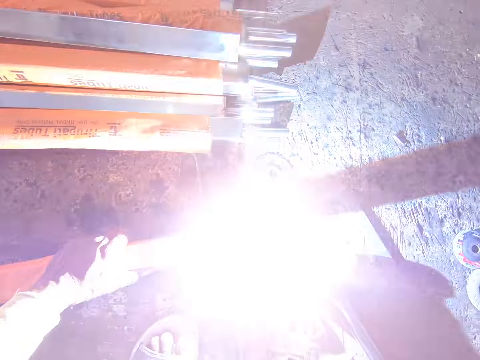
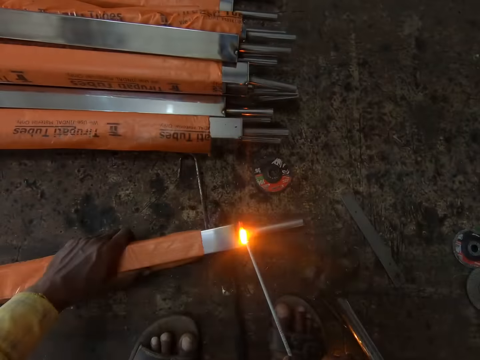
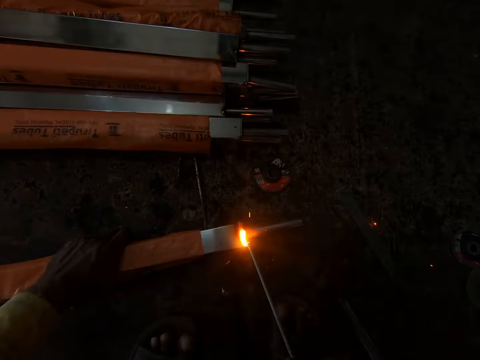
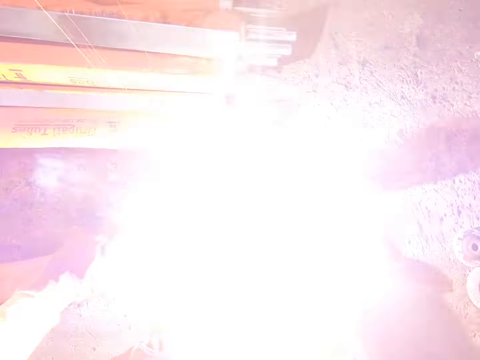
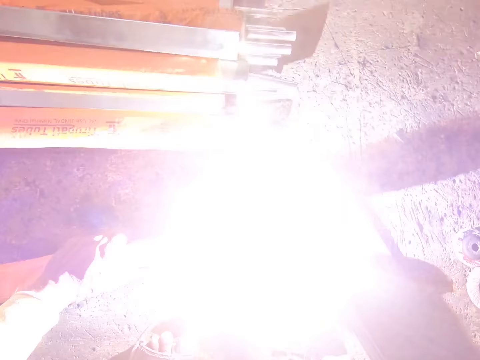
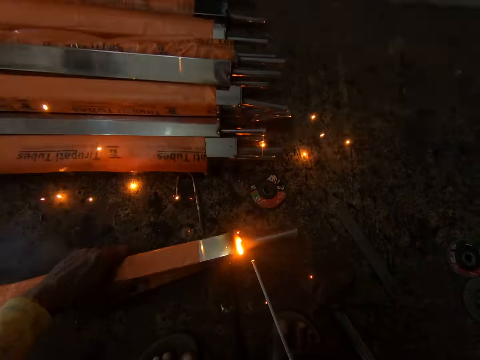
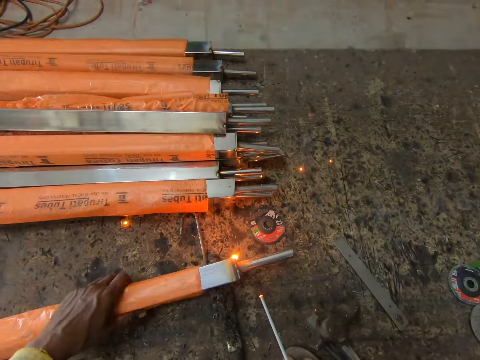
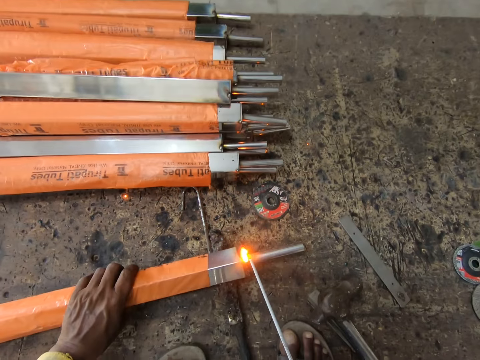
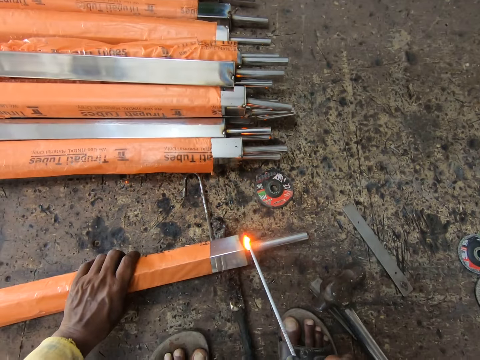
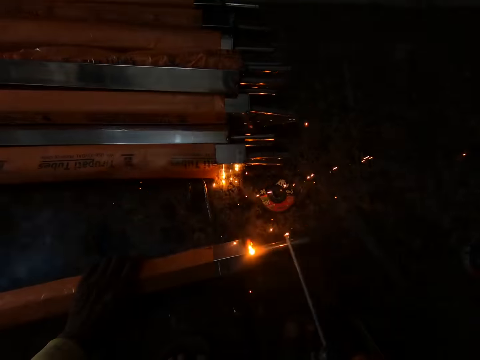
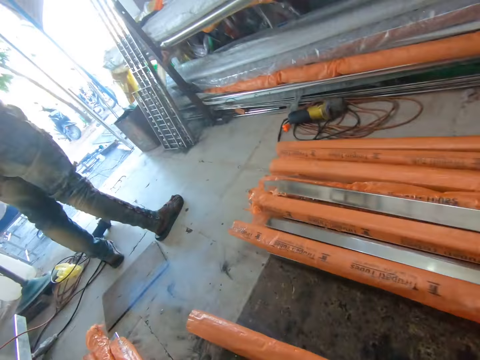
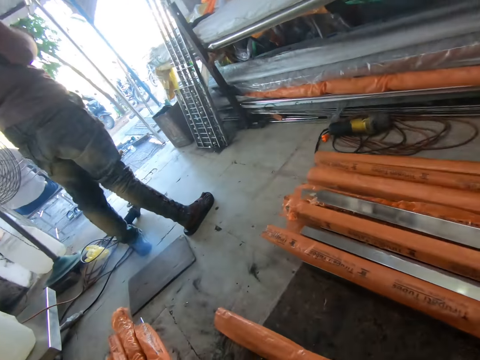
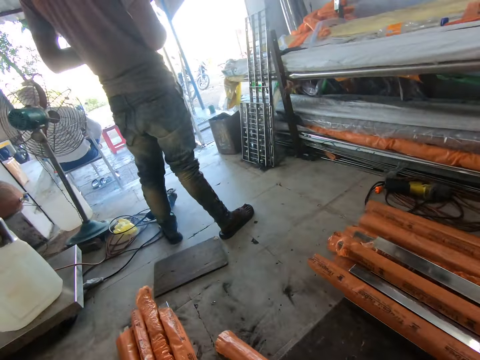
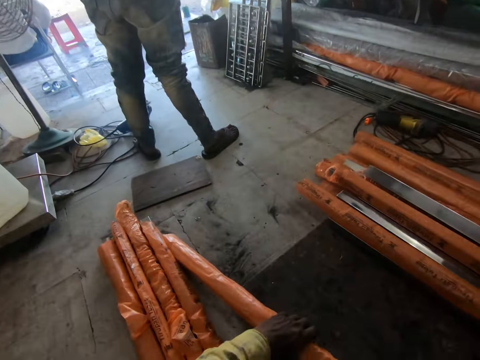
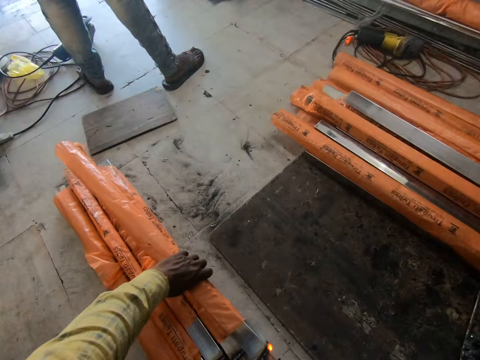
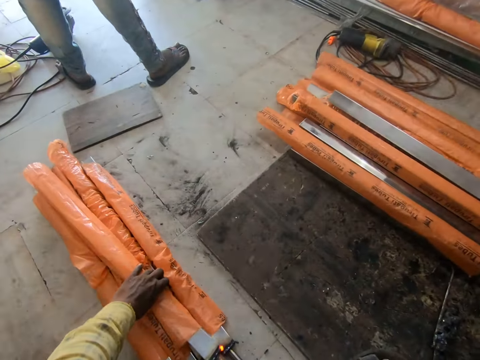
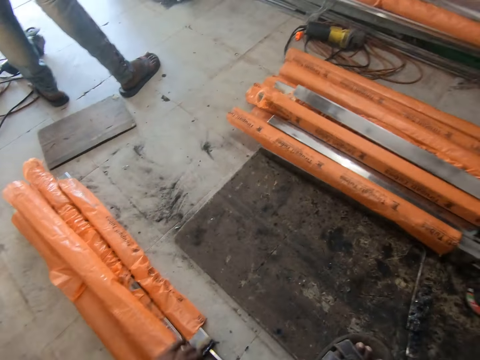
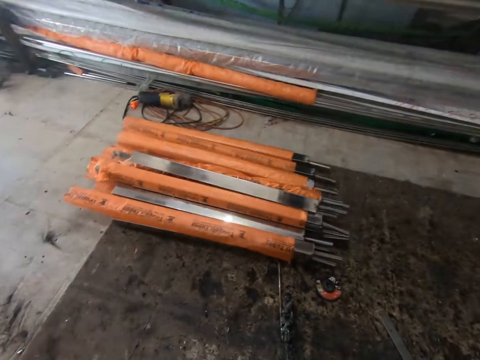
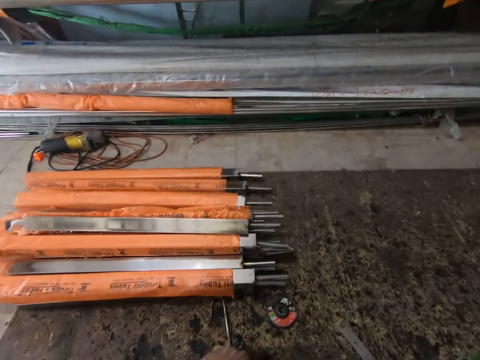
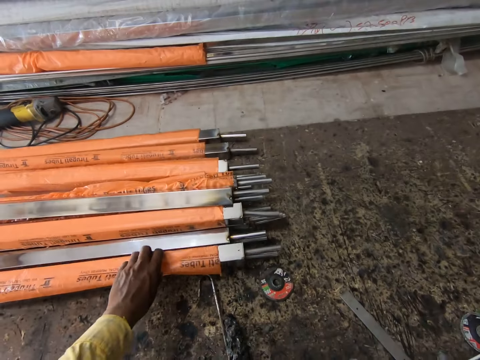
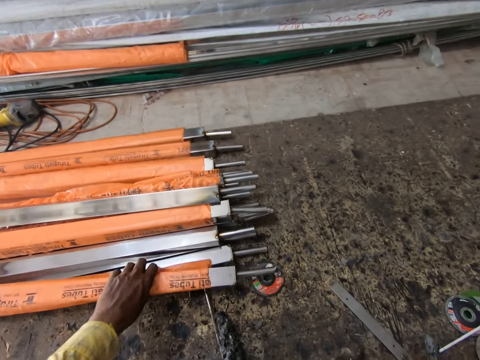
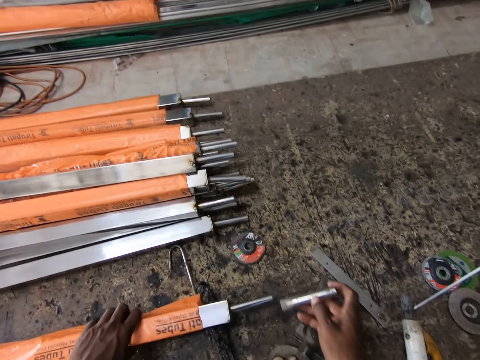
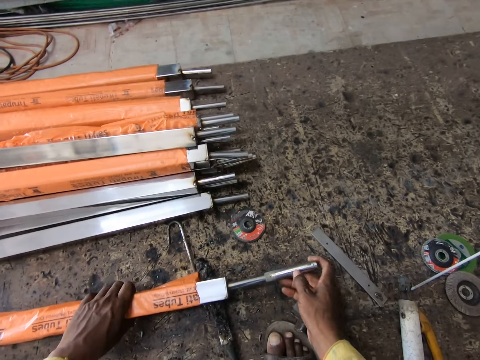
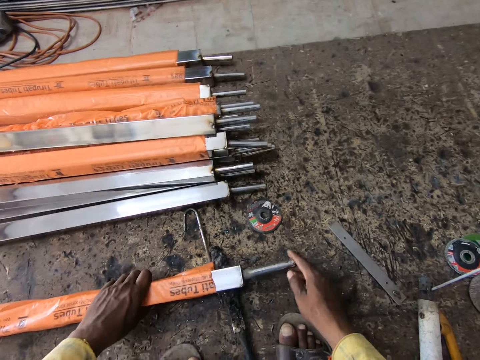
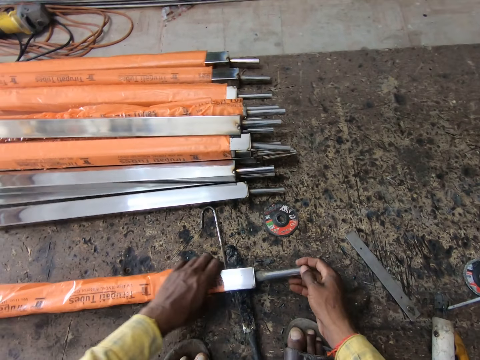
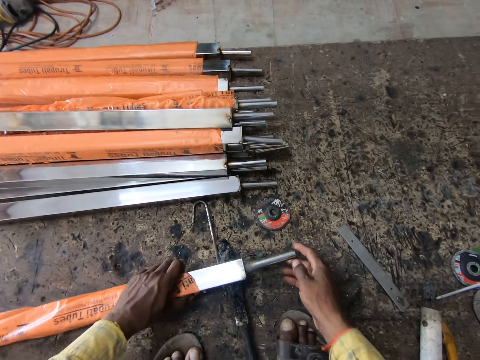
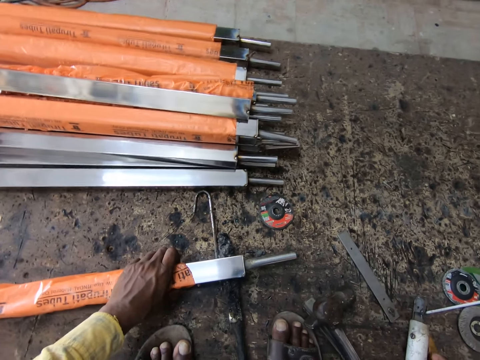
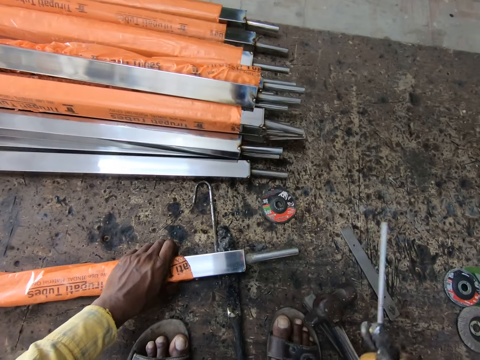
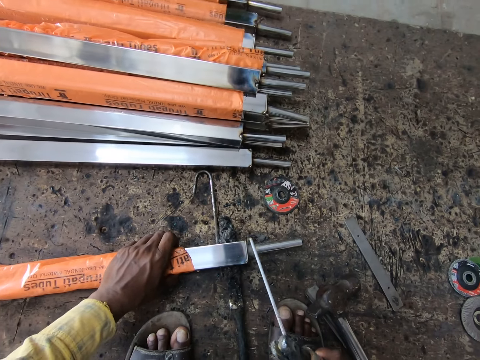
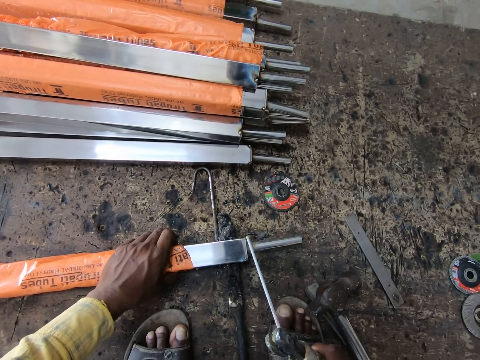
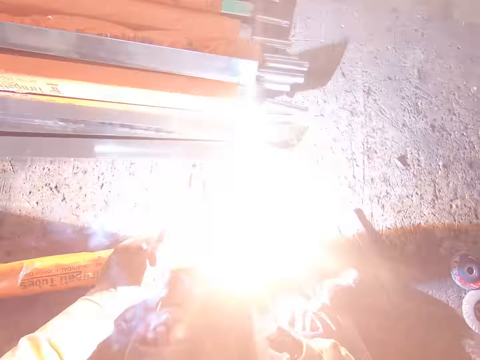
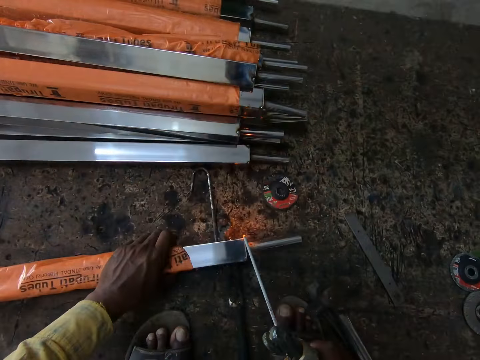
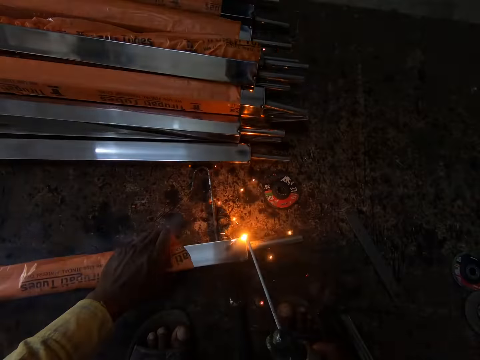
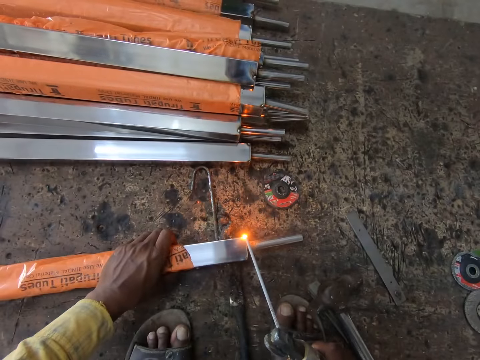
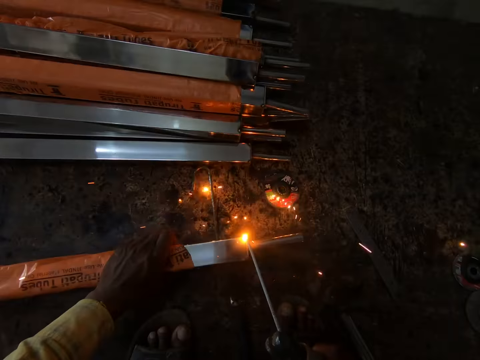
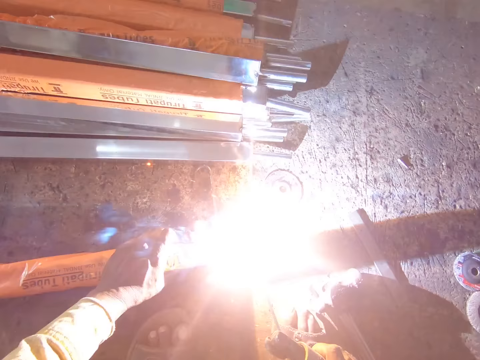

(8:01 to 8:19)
The camera wearer tilts the metal or iron post with his hand. He welds the metal with a welding machine. He looks around the area. He places the metal on the floor. He moves the iron post on the floor. He picks up the iron post. He puts the iron post on the floor. He puts a piece of metal rod in the iron post. He picks the welding machine from the floor. He welds the metal with the welding machine.

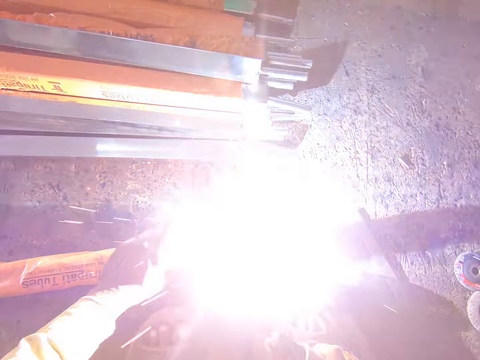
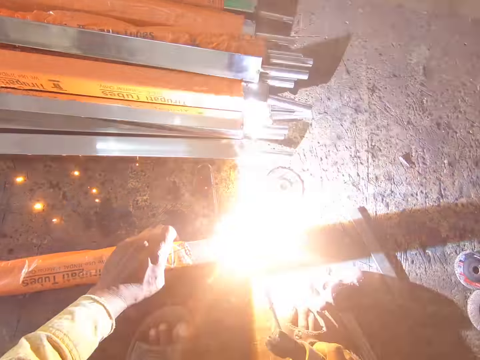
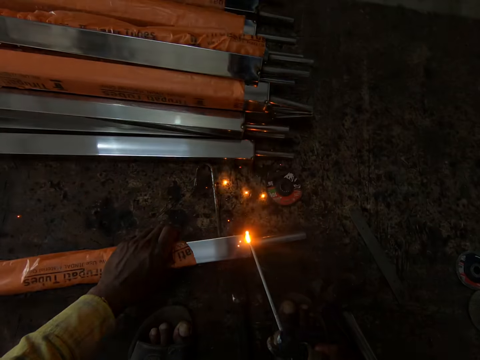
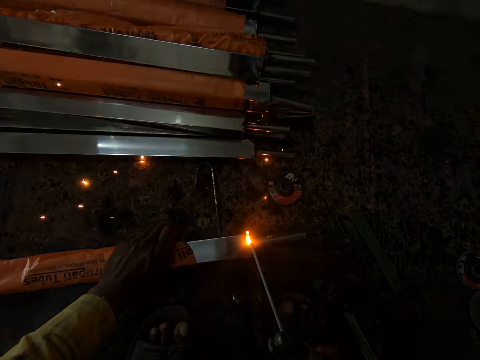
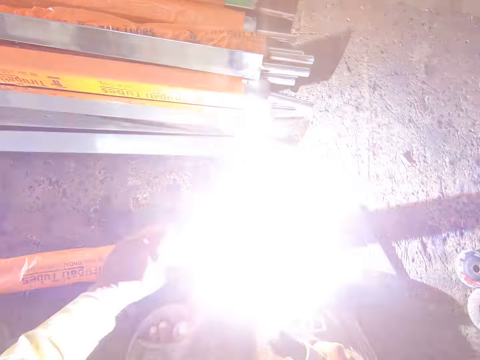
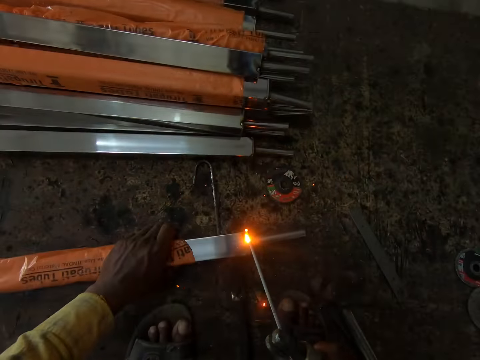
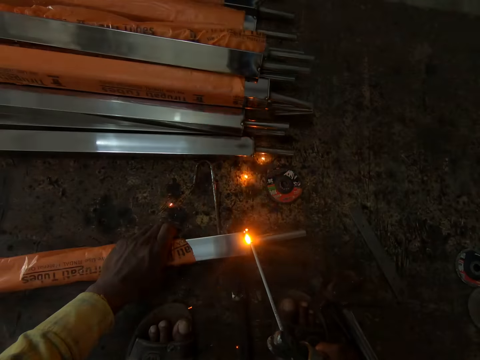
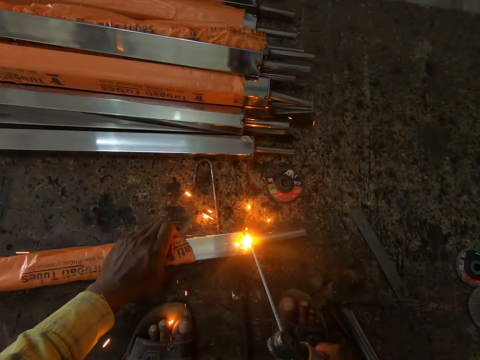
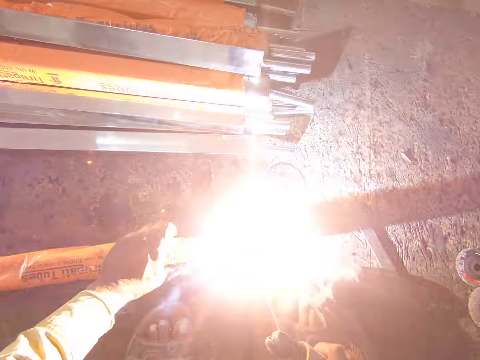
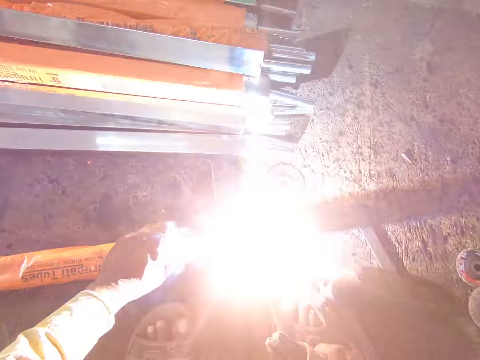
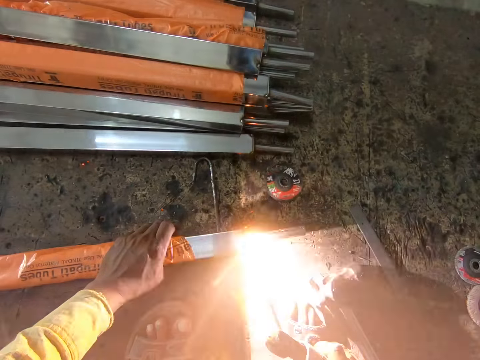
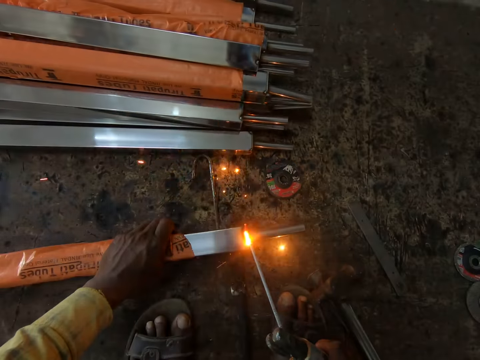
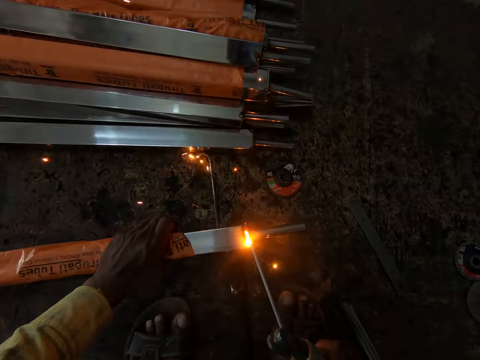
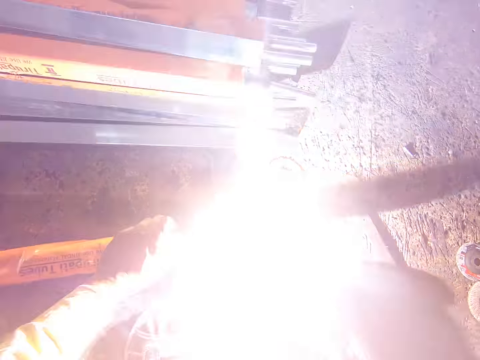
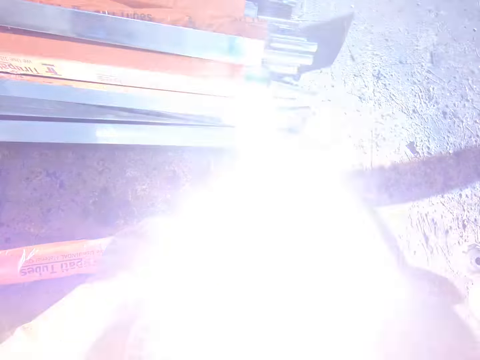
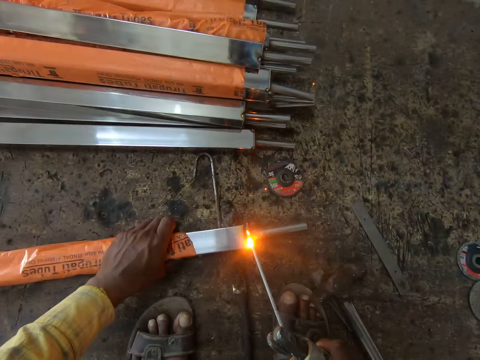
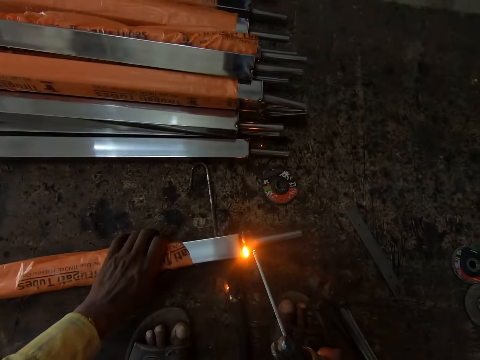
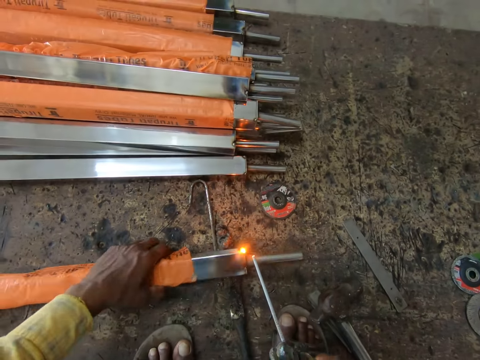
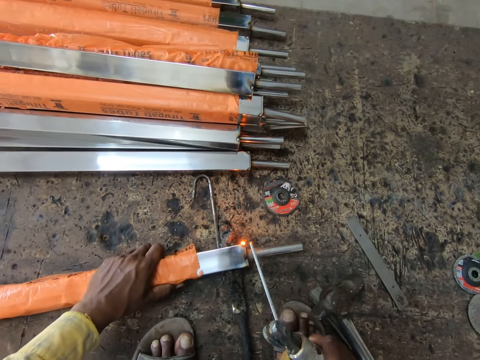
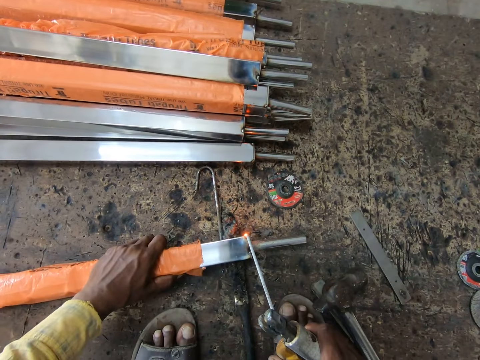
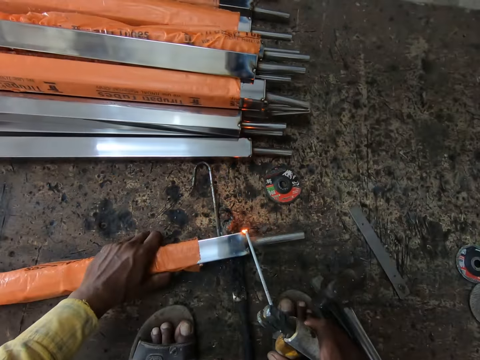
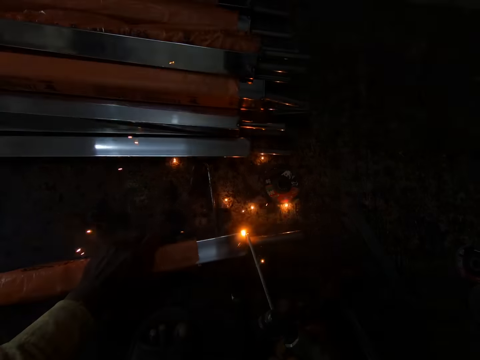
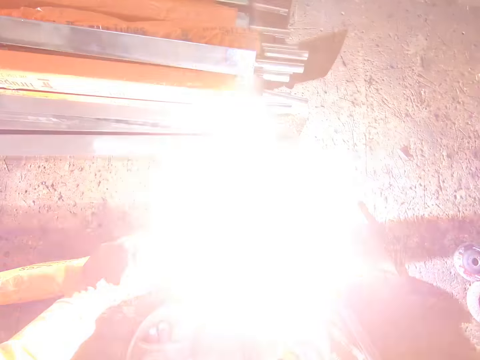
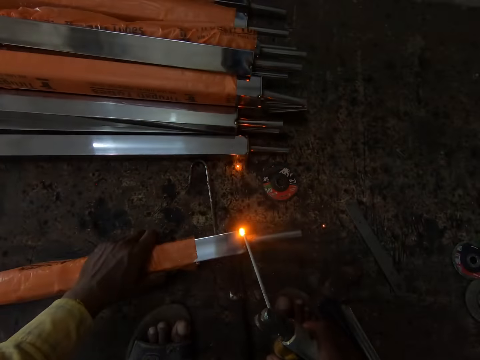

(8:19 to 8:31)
The camera wearer tilts the metal with his hand. He welds the metal with a welding machine.
